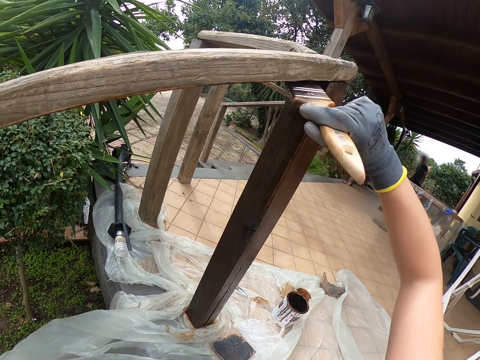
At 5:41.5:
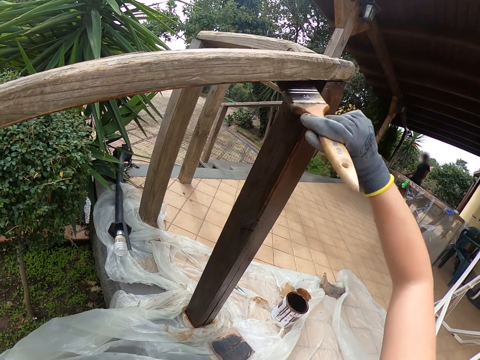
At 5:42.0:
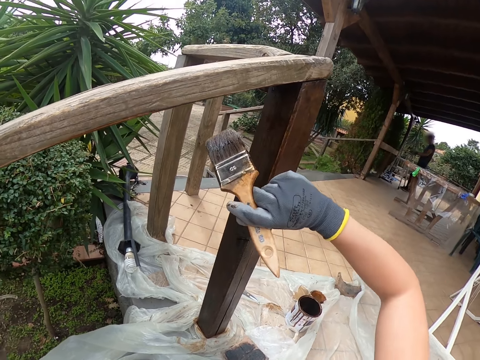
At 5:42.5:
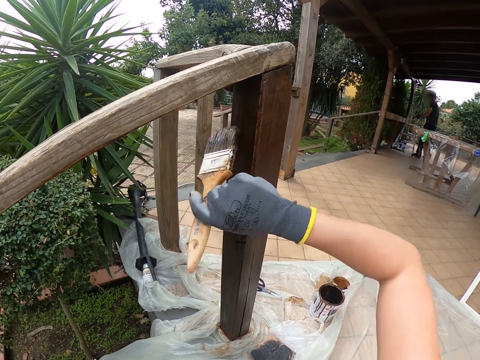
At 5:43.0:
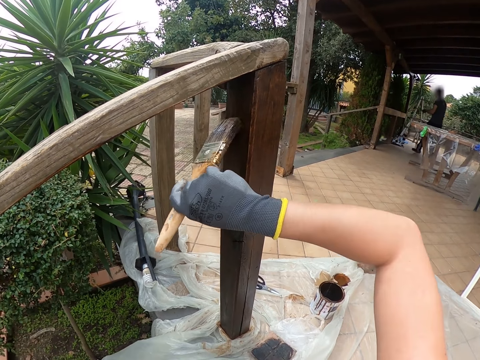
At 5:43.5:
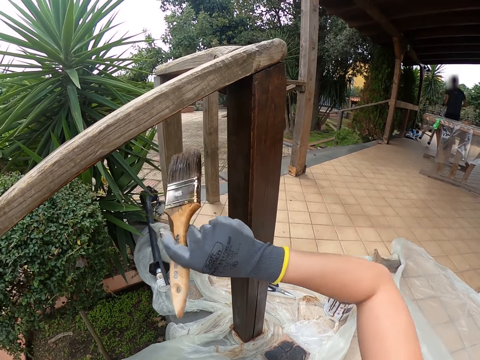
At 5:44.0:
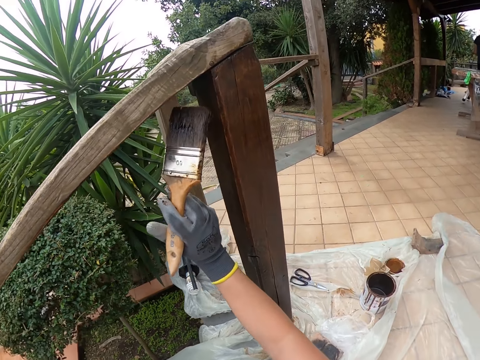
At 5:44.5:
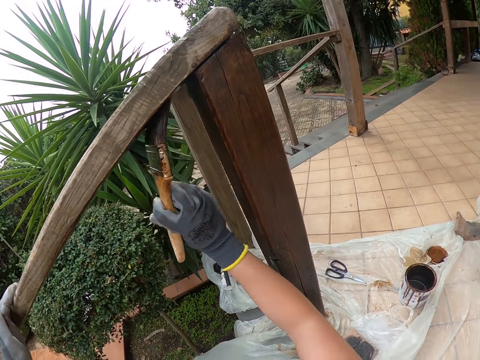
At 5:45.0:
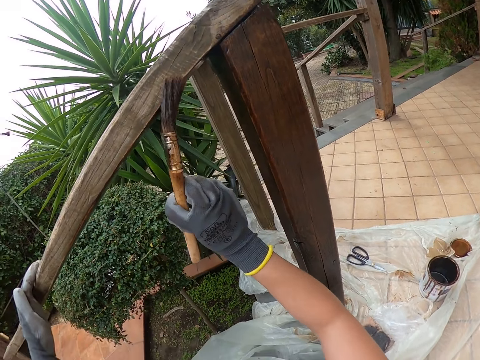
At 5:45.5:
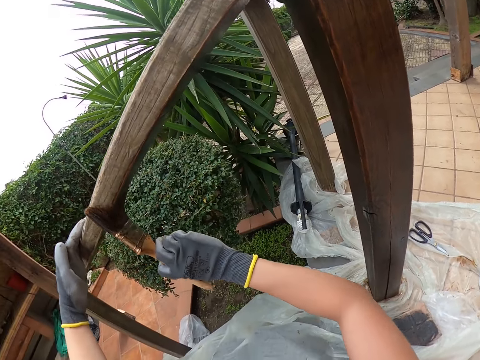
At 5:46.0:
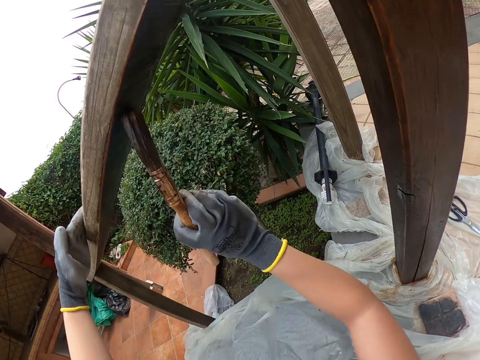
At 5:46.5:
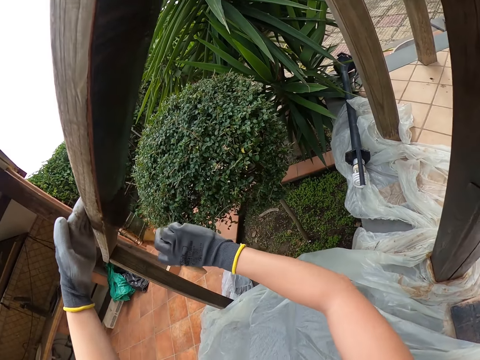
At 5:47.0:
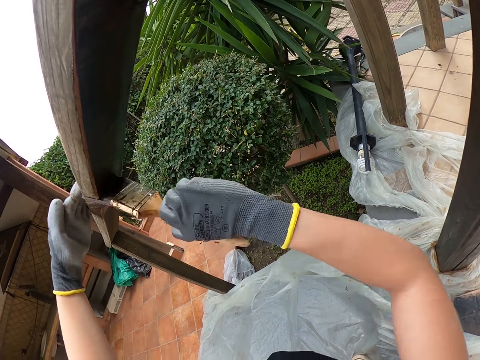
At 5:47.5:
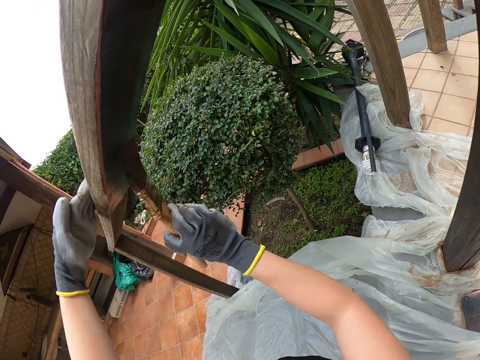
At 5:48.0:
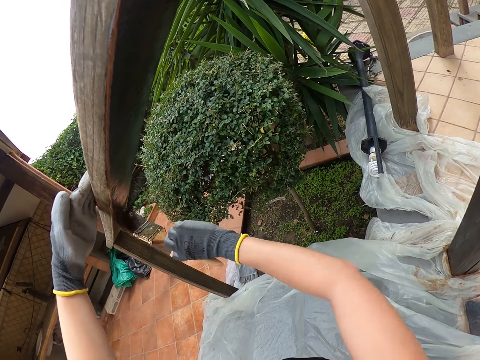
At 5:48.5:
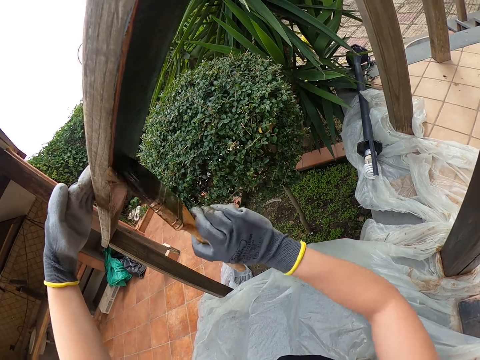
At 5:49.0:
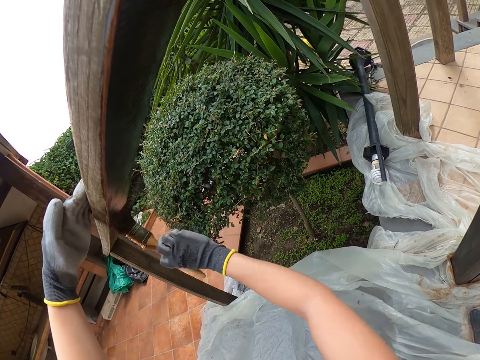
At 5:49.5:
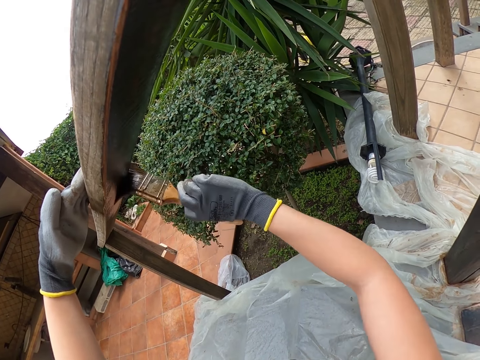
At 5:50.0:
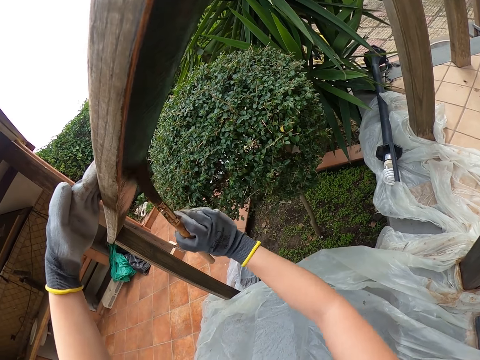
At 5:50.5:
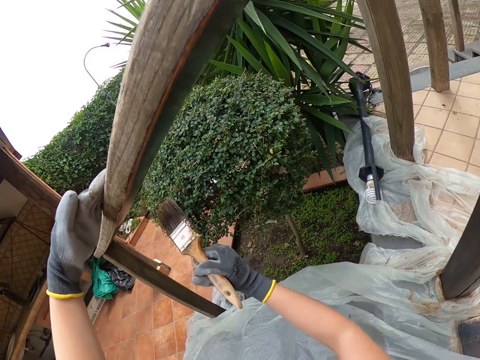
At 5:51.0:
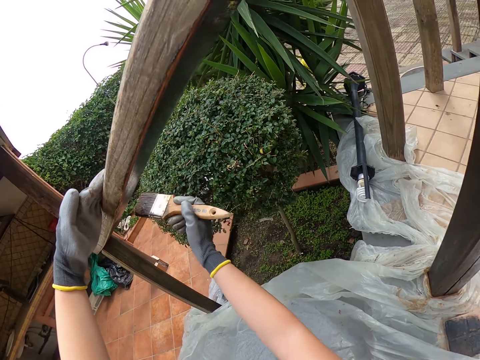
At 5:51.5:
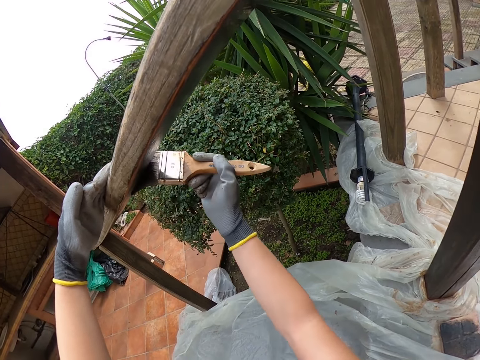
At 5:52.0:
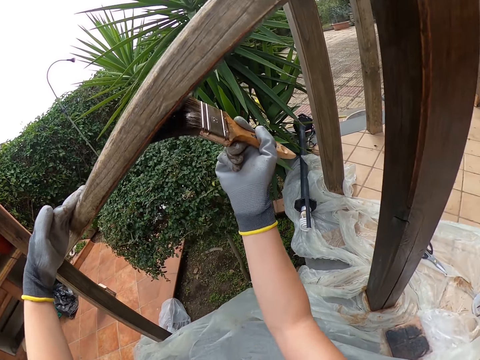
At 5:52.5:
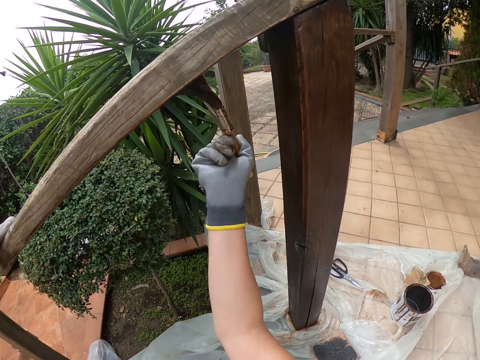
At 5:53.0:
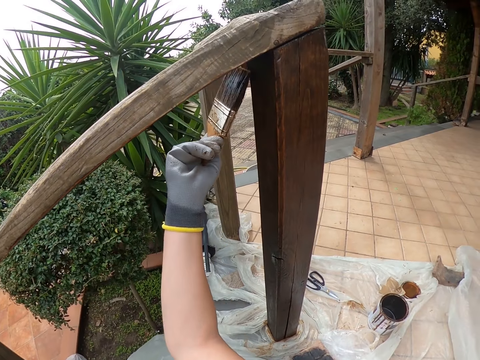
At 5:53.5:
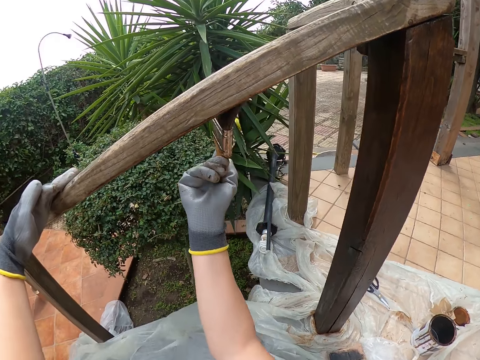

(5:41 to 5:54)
The camera wearer paints the stair rail.

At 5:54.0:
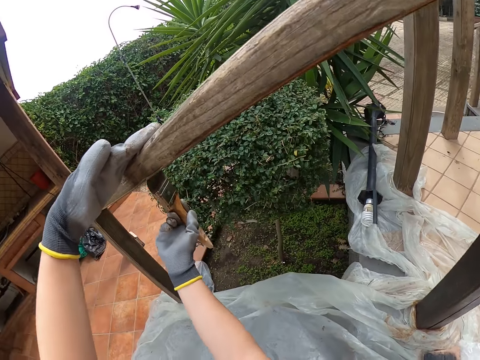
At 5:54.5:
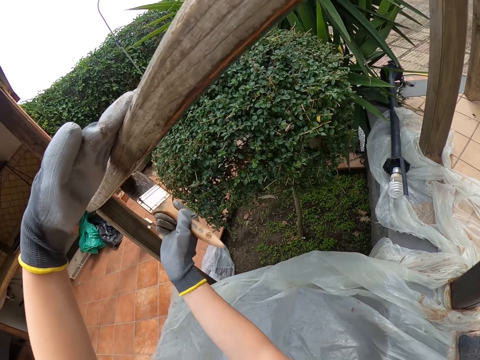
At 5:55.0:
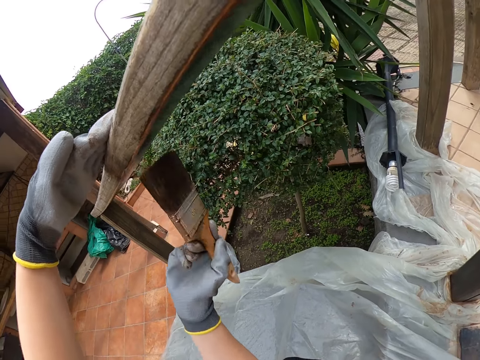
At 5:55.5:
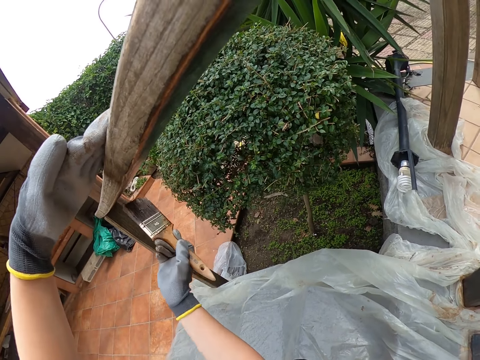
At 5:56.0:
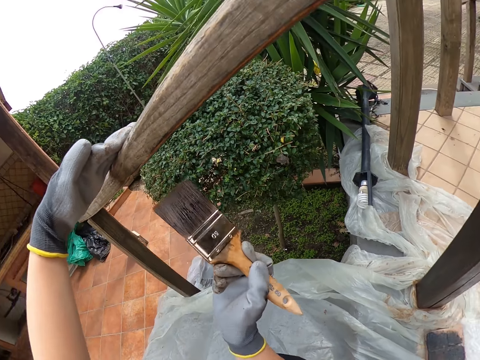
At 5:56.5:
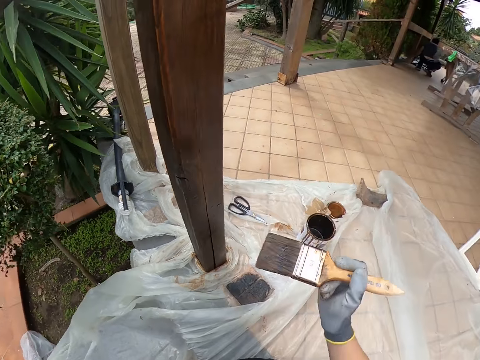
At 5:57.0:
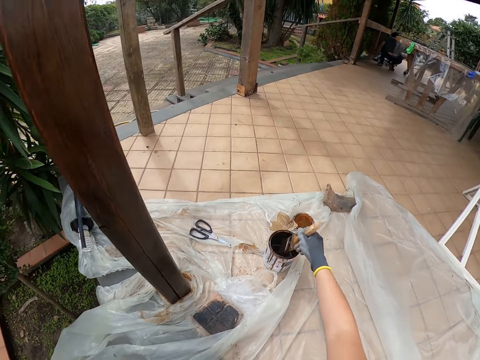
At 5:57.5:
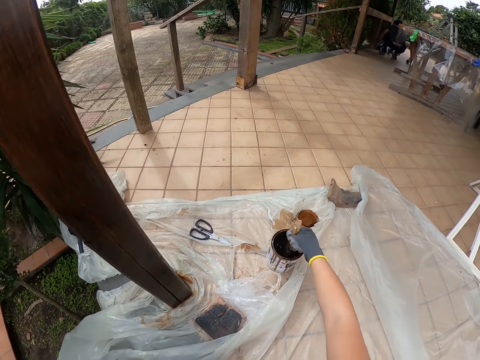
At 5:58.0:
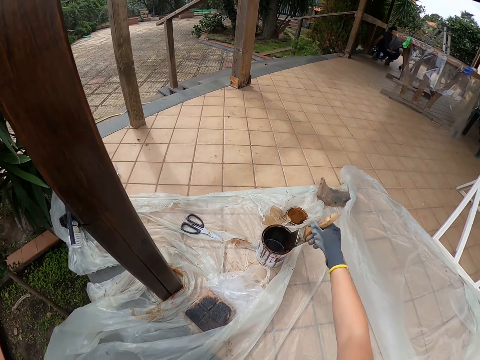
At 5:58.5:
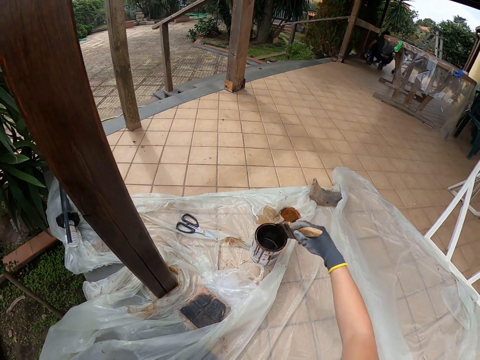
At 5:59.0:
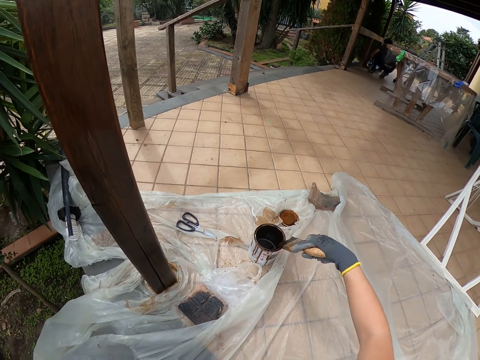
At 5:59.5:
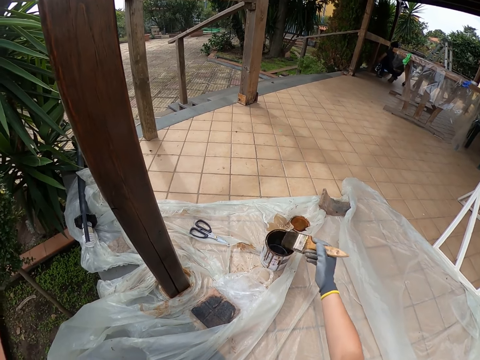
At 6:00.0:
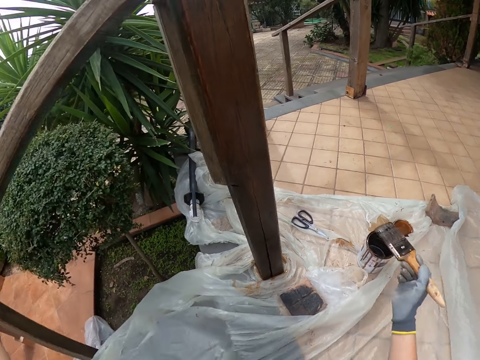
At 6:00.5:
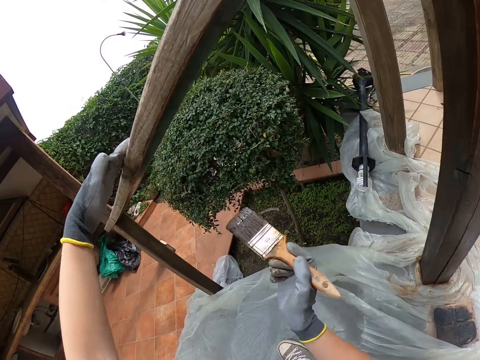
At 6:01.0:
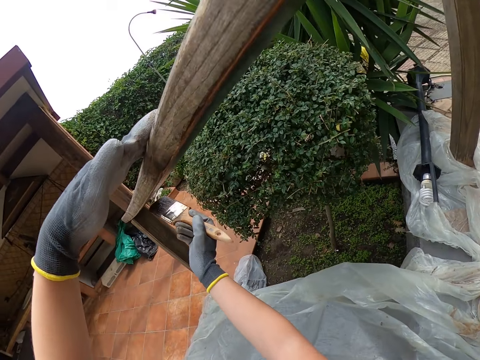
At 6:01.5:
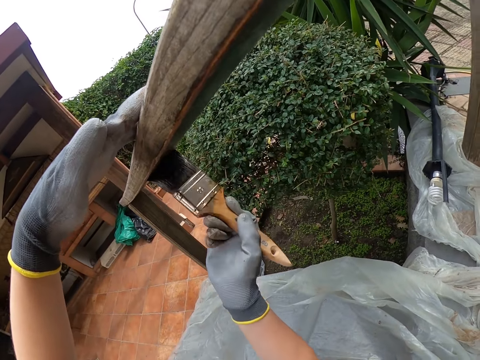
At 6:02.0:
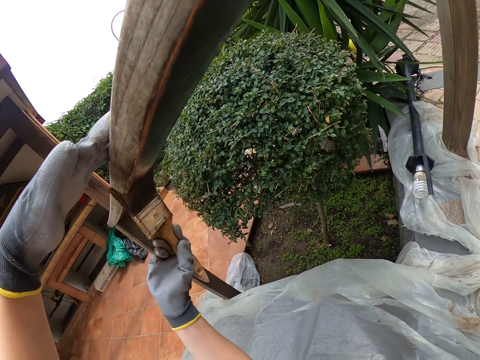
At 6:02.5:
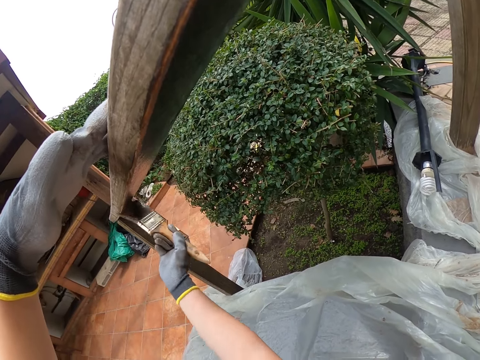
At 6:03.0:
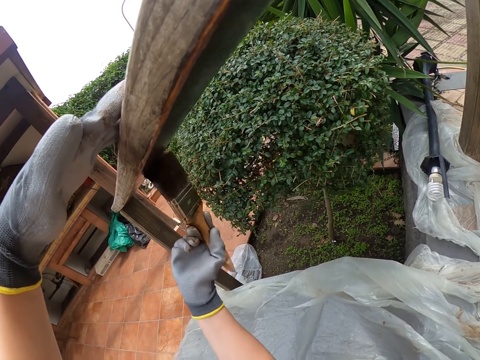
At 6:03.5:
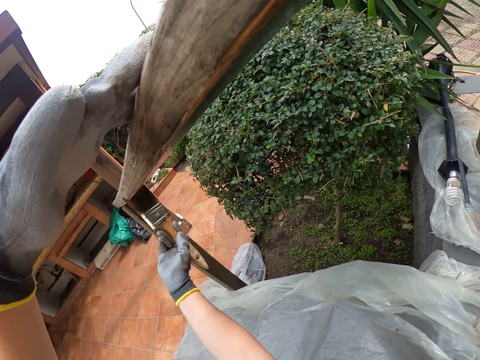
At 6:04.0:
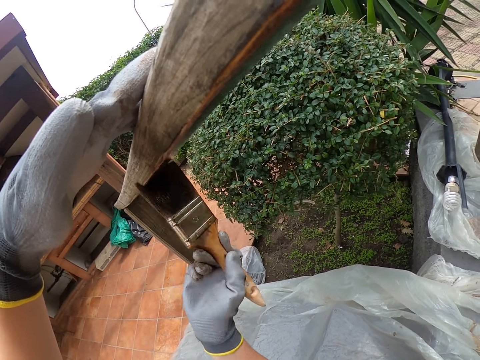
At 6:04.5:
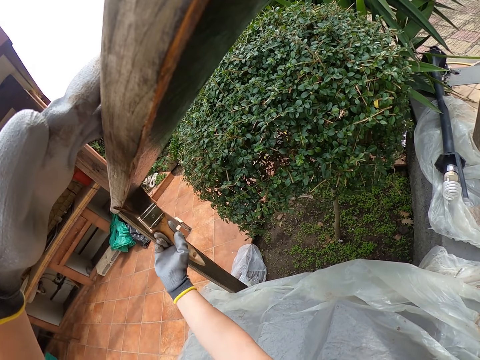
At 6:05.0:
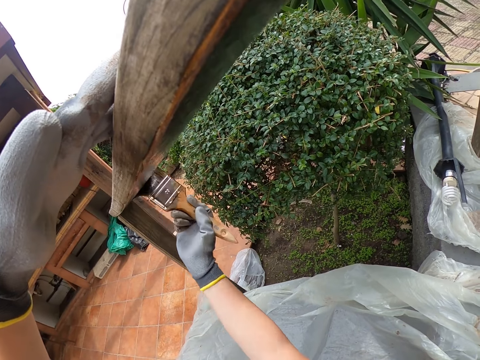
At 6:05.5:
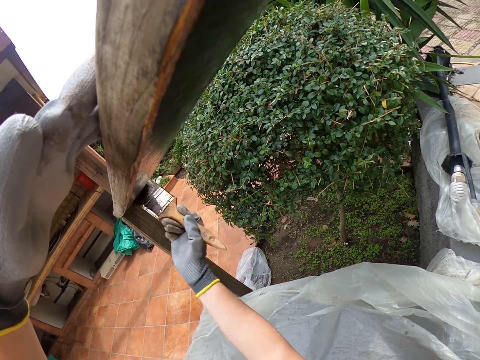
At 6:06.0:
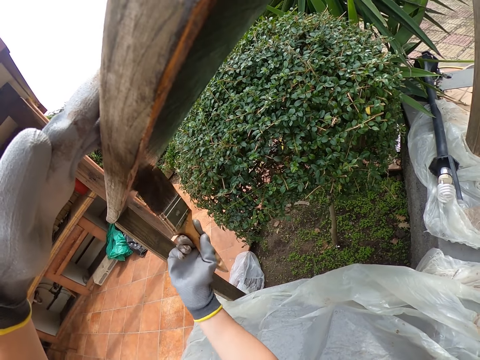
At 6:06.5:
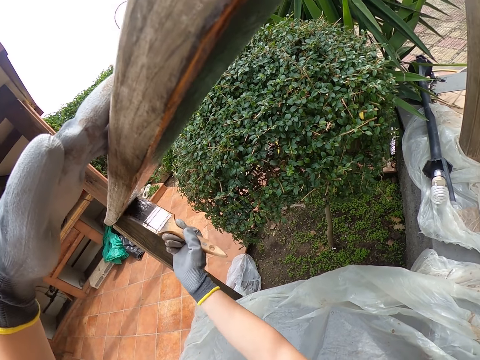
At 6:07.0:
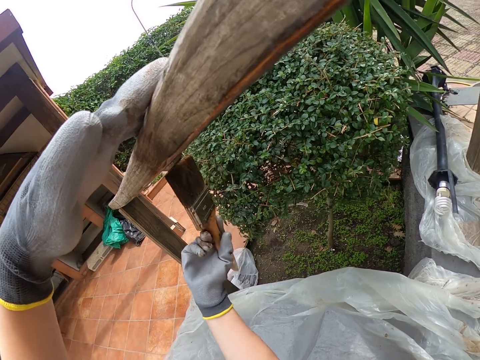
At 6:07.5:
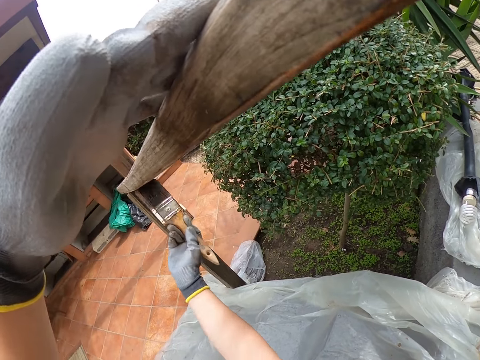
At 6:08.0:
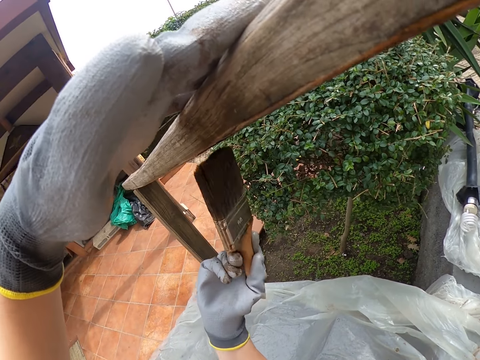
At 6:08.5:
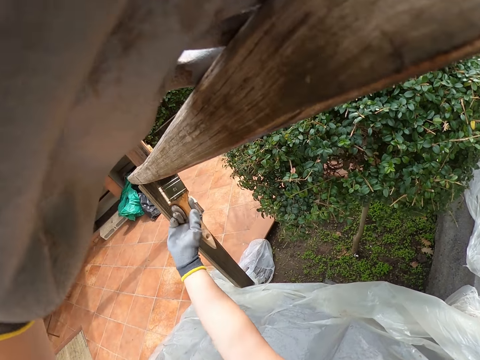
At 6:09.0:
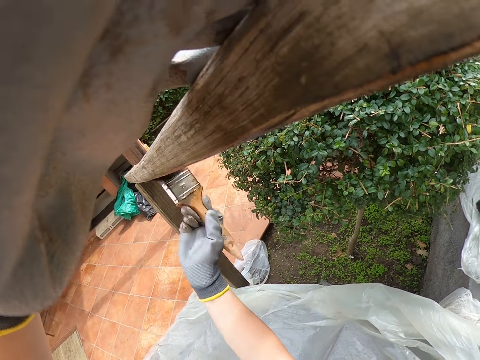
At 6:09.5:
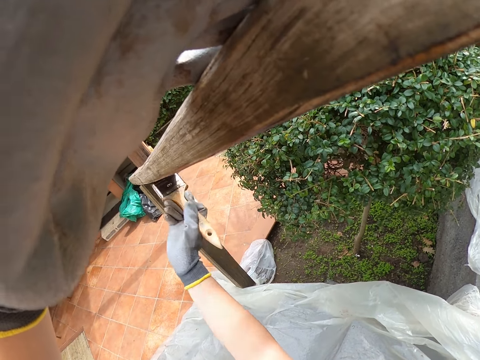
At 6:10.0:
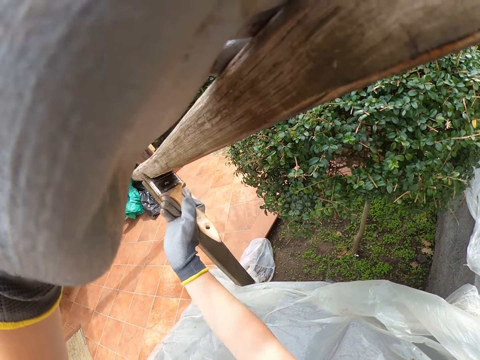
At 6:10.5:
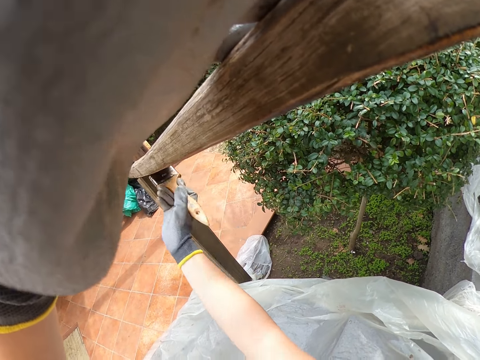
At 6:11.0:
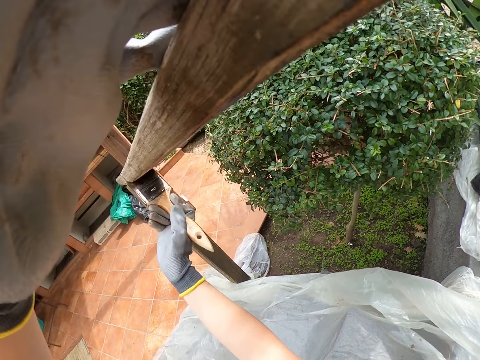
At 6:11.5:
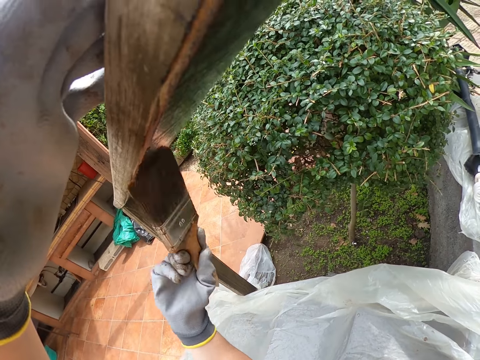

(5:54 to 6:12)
The camera wearer dips the paintbrush into the paint tin. They smear the brush on the paint tin. They paint the stair rail.
